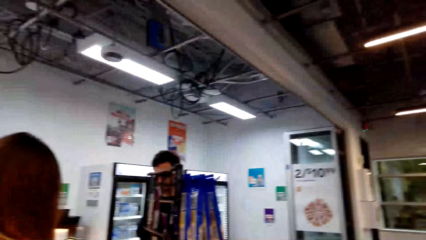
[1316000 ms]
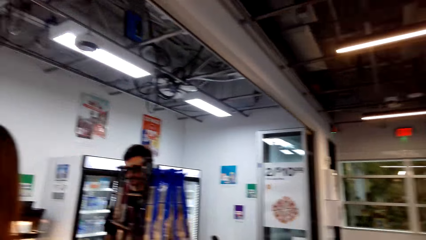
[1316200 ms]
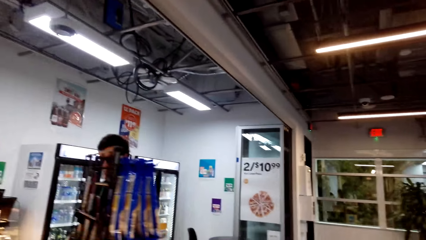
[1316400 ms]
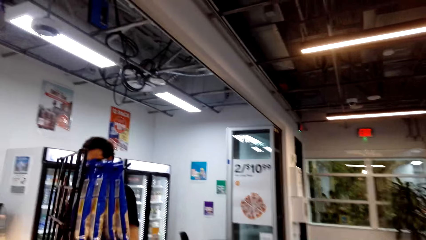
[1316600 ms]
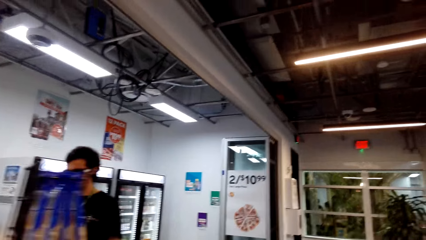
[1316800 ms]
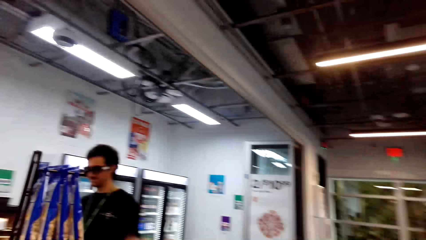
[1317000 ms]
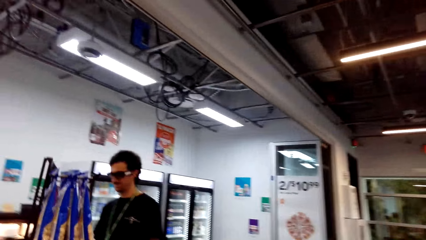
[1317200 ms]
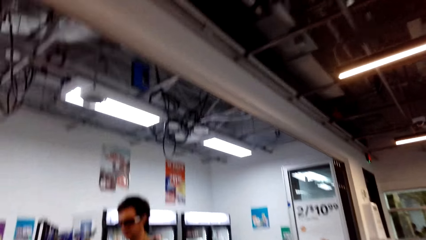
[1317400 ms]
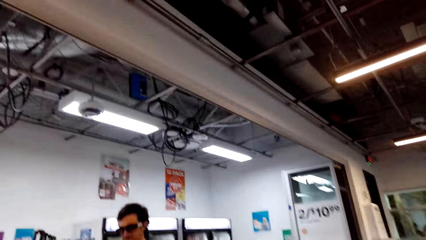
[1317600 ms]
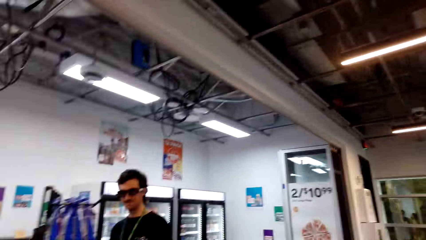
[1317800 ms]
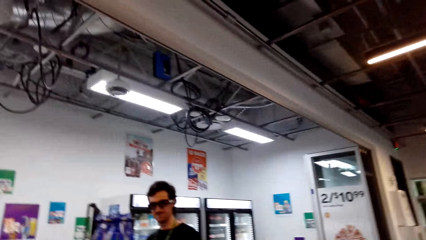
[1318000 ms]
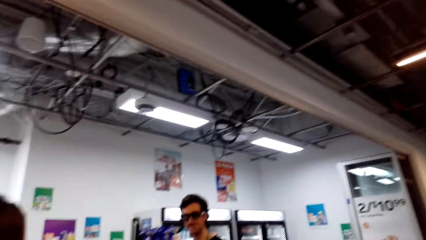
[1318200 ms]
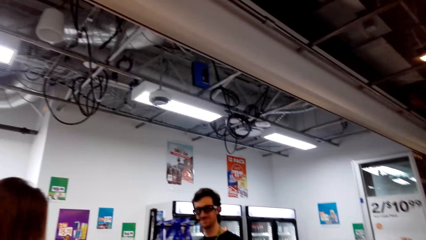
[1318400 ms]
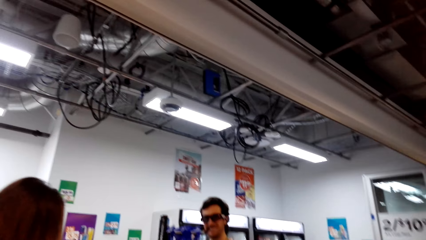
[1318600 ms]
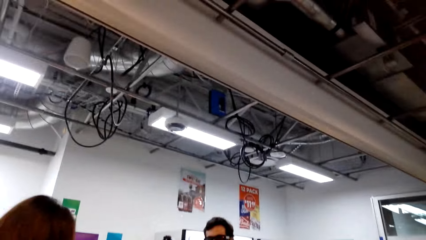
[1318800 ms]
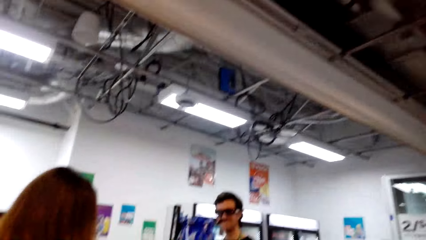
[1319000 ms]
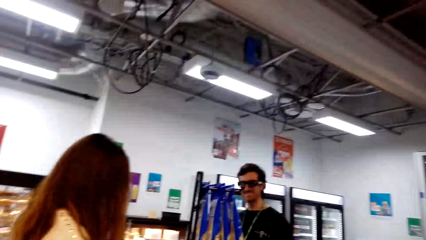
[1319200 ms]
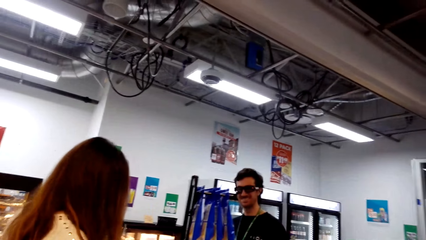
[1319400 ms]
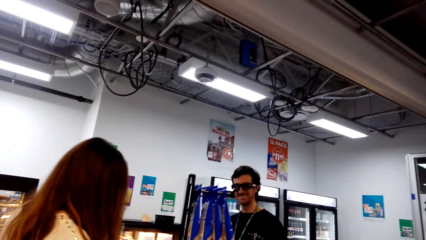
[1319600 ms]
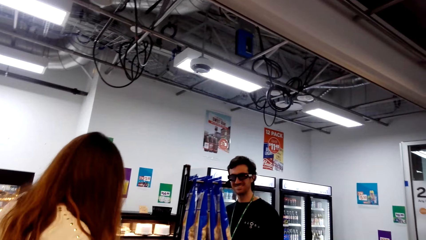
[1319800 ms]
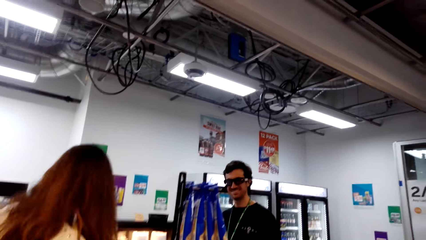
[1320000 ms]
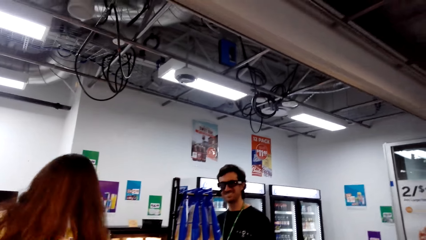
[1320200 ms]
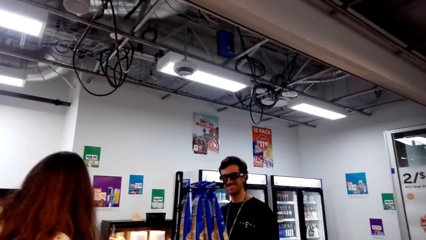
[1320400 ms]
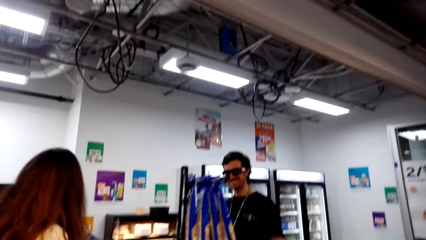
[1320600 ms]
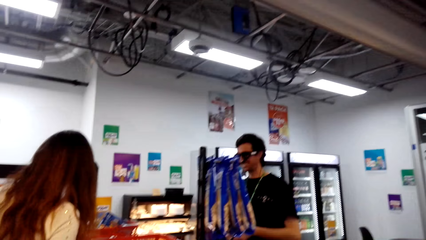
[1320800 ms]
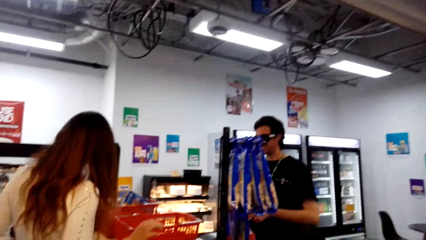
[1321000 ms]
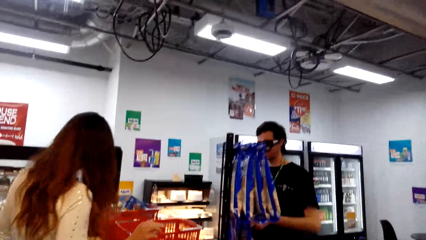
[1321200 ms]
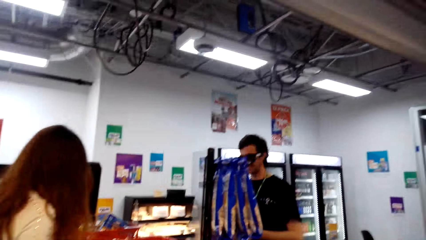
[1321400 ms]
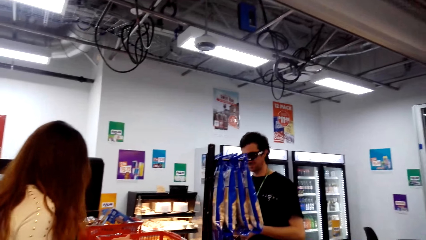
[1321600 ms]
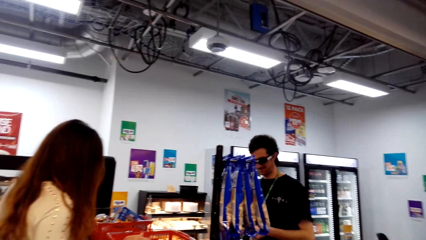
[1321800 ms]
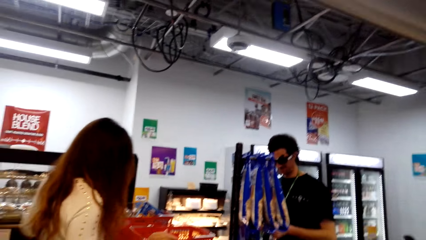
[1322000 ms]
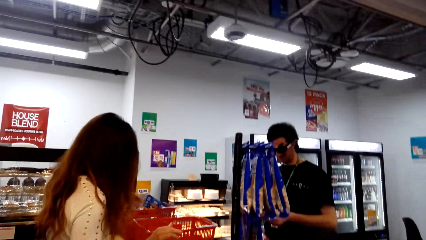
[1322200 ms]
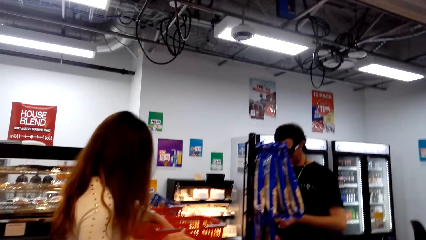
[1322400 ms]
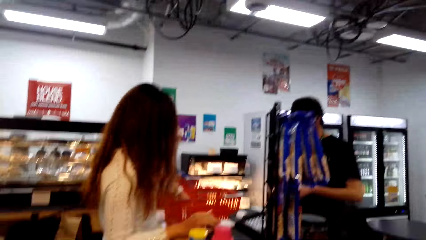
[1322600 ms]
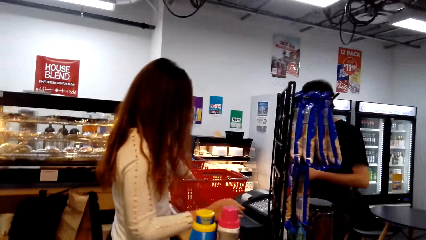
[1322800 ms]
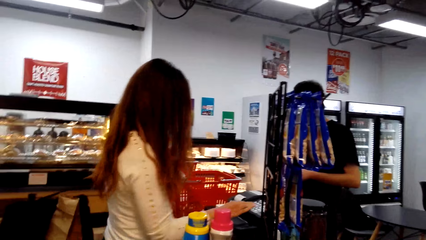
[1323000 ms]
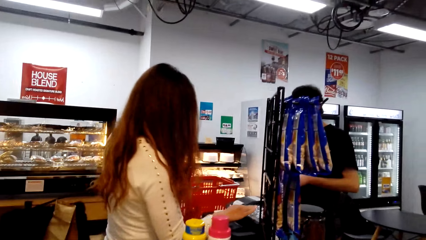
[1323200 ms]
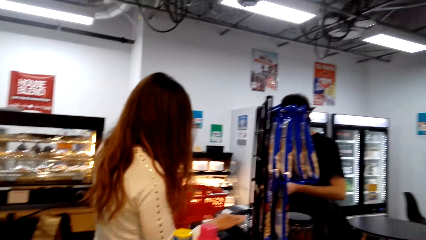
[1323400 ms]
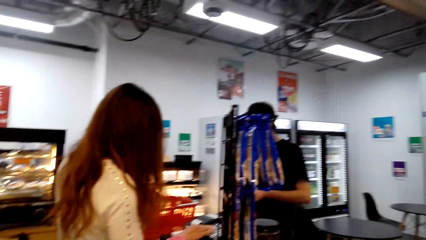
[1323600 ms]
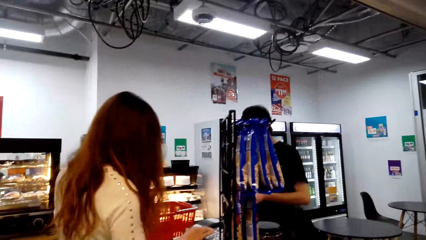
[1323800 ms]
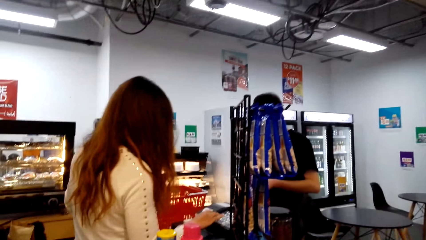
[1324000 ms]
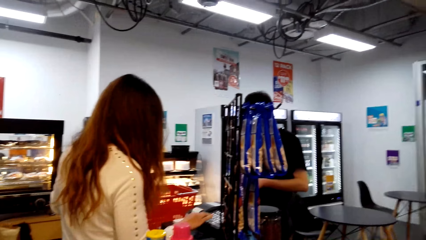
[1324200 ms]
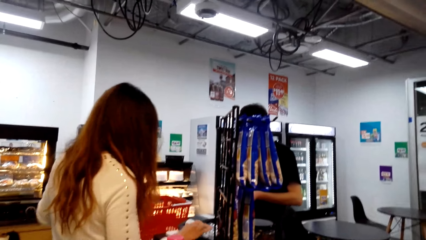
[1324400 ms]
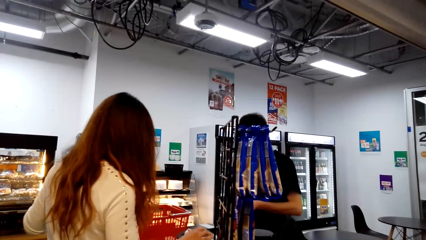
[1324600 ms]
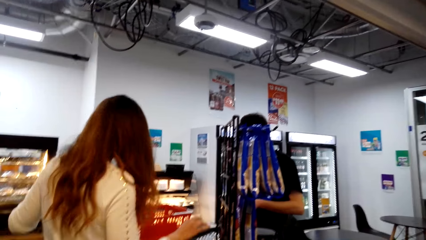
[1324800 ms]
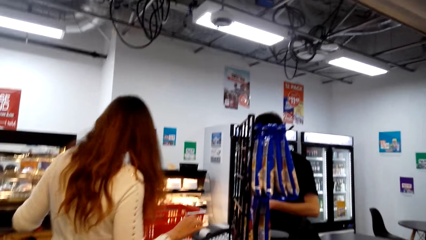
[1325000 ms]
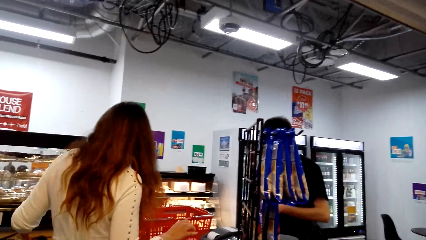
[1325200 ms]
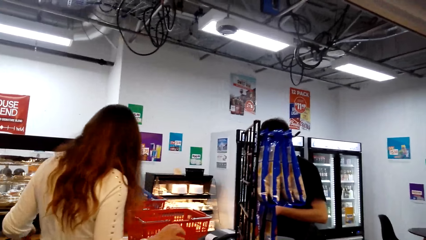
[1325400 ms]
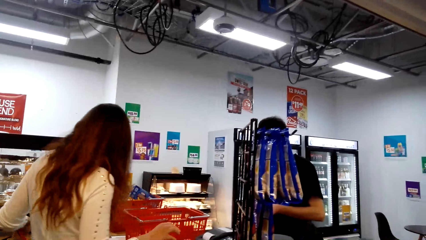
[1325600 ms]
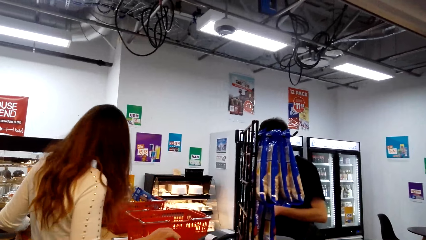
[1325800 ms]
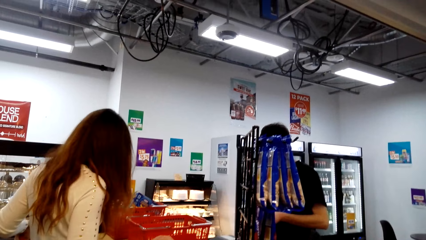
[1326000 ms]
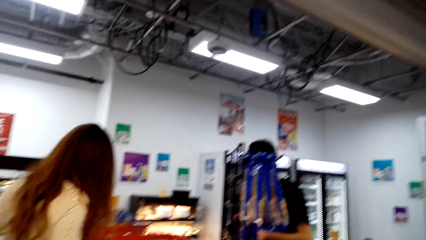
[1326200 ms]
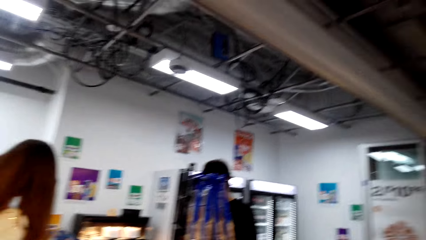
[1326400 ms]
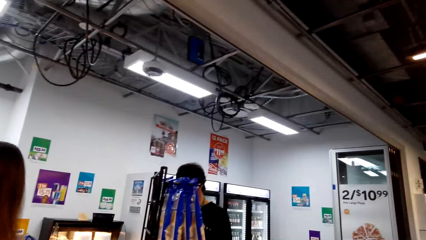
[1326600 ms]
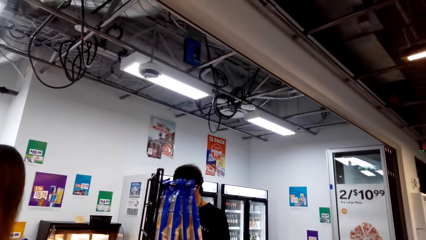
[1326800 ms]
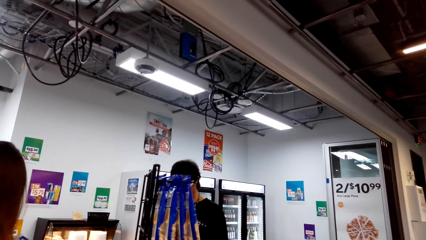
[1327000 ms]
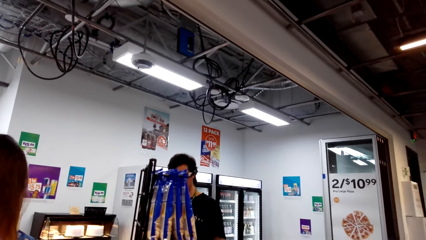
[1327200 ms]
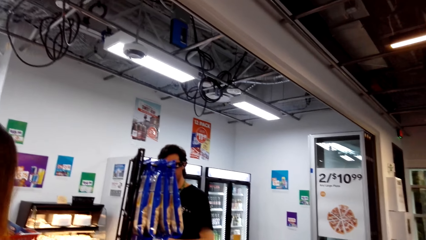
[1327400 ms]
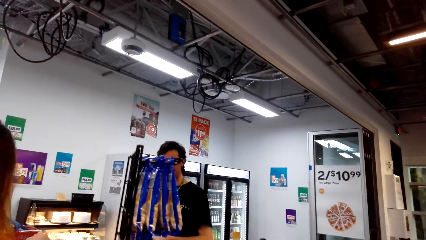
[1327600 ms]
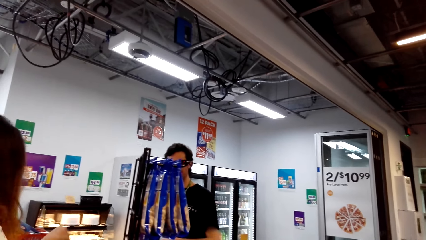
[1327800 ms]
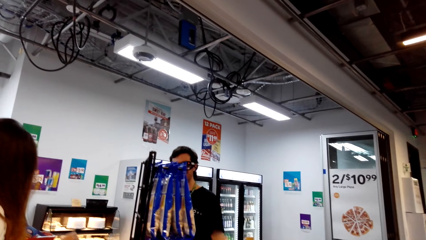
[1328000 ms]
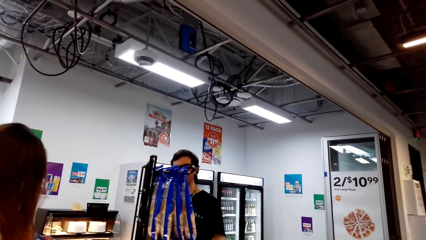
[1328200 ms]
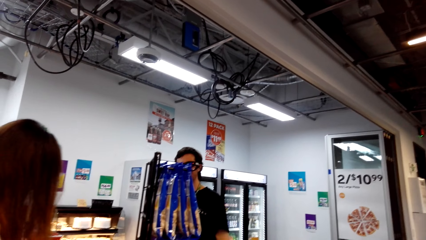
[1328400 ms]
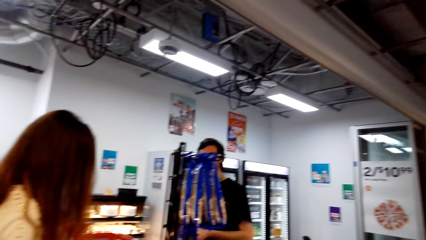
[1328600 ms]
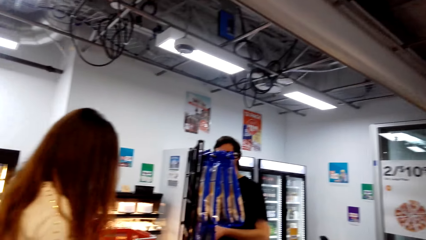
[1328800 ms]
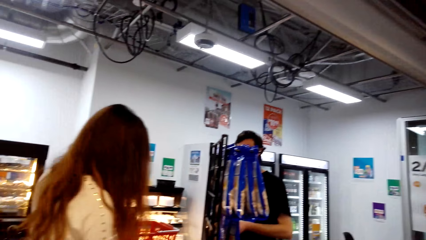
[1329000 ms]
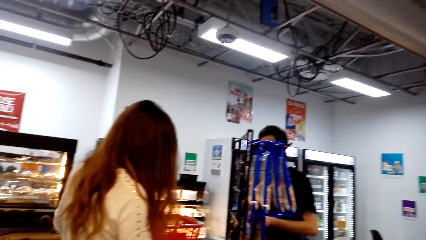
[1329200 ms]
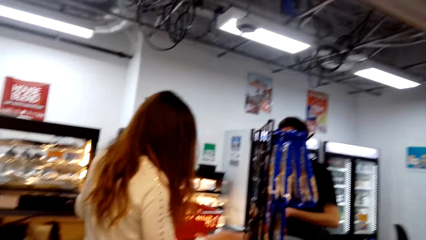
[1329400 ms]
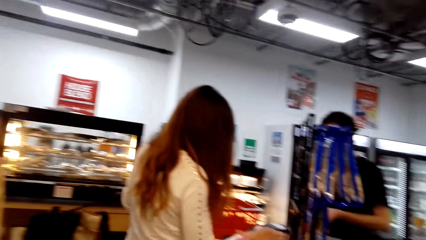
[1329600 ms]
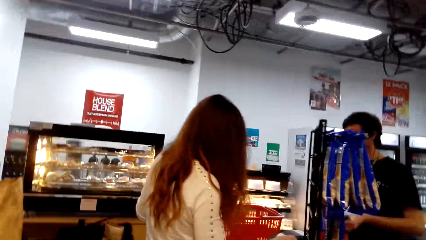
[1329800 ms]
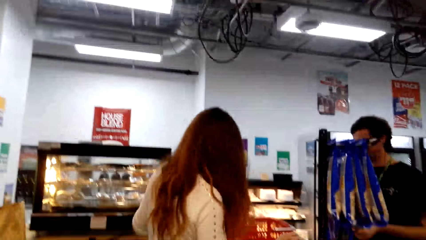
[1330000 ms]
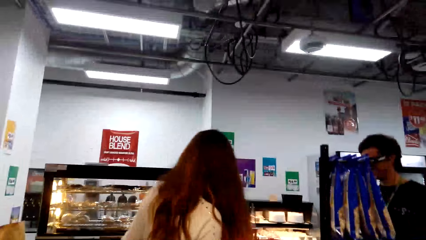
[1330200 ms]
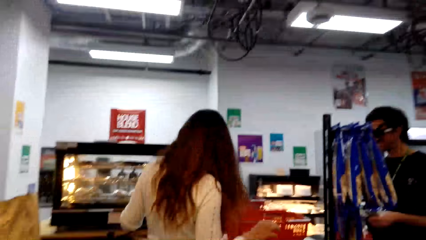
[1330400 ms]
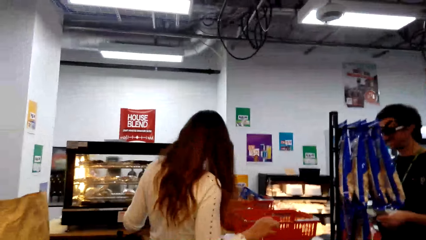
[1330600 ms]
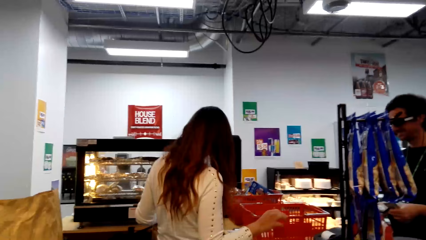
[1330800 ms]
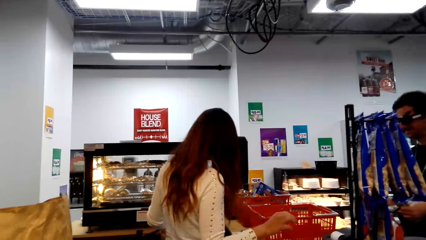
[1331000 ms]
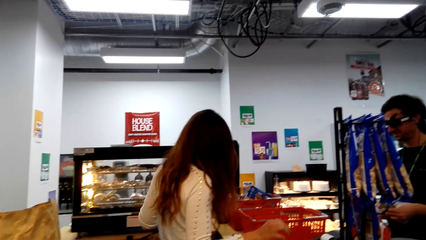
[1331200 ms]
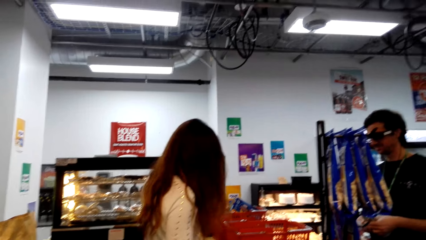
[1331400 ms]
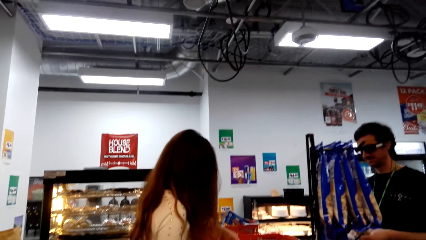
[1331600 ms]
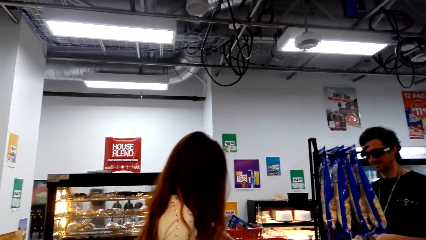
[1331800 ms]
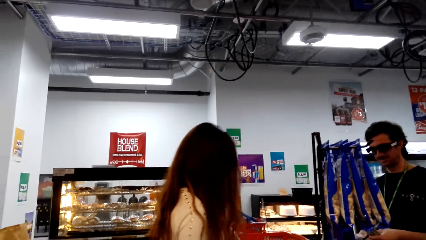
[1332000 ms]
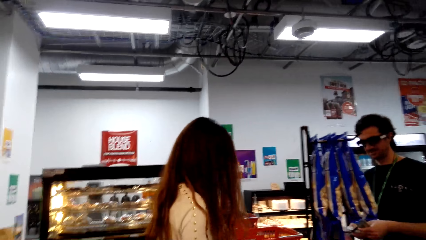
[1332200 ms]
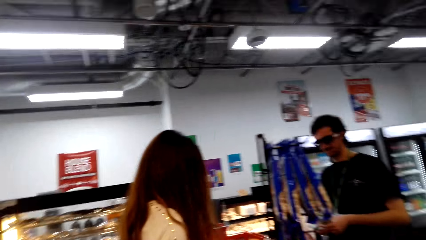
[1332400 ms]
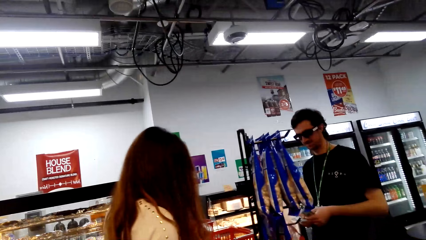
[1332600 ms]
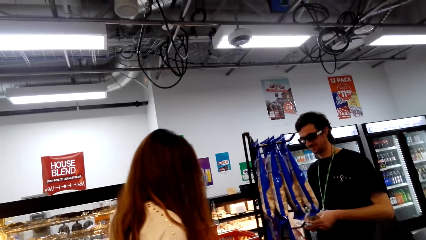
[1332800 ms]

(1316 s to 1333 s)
The camera wearer looks around. A lady presses a machine. The lady touches in the basket.
